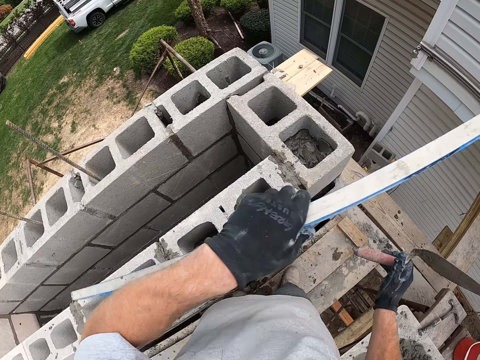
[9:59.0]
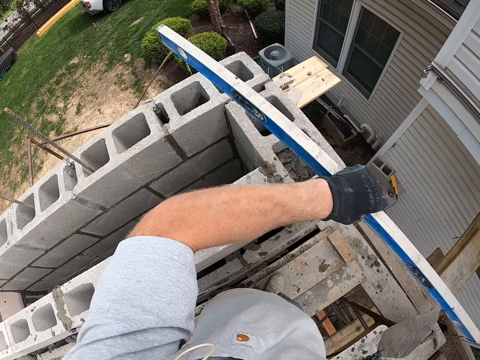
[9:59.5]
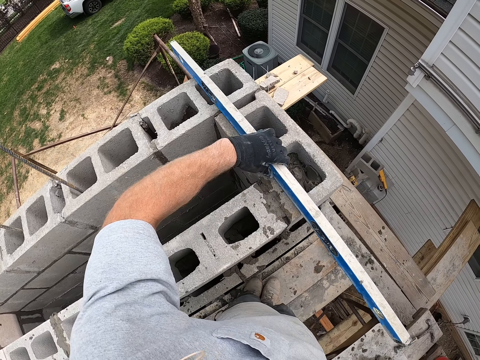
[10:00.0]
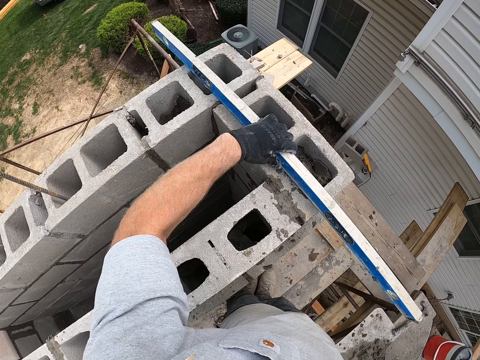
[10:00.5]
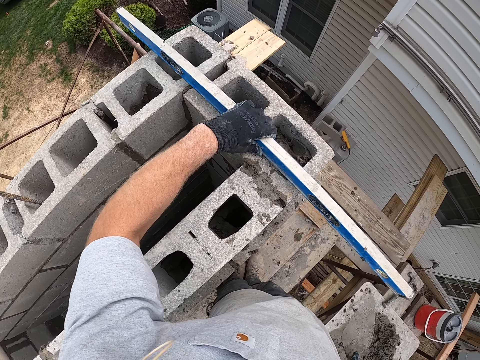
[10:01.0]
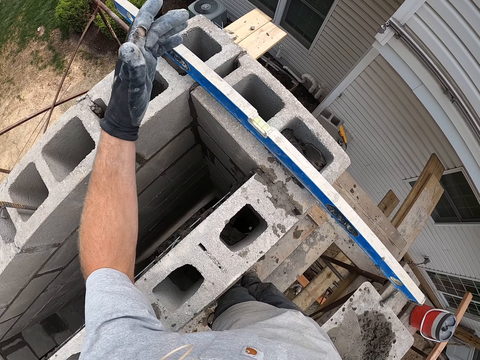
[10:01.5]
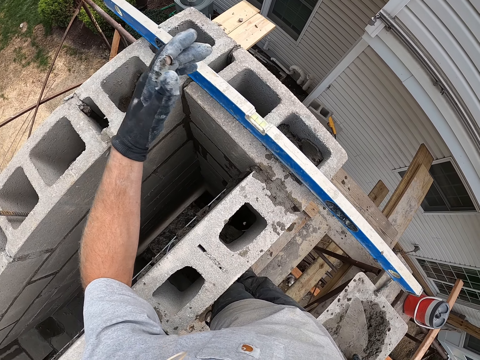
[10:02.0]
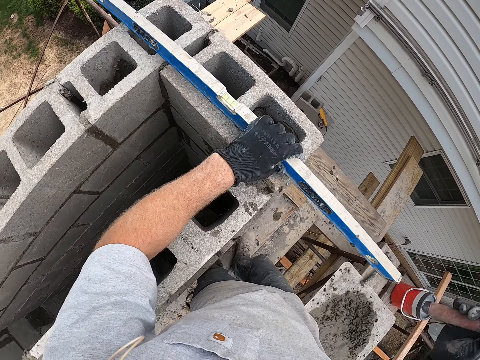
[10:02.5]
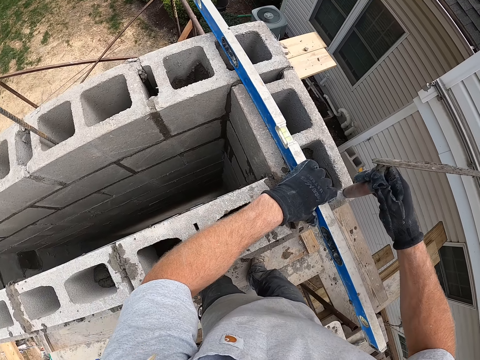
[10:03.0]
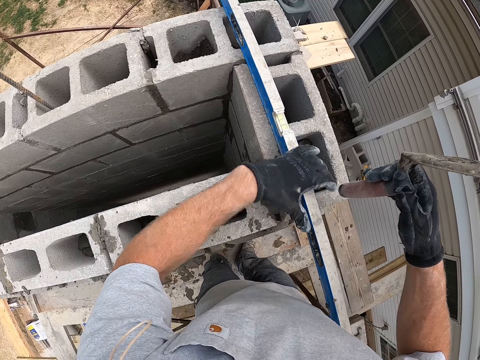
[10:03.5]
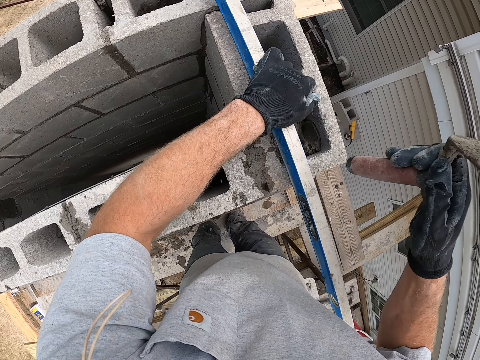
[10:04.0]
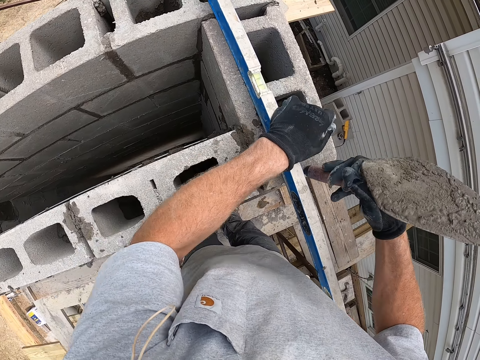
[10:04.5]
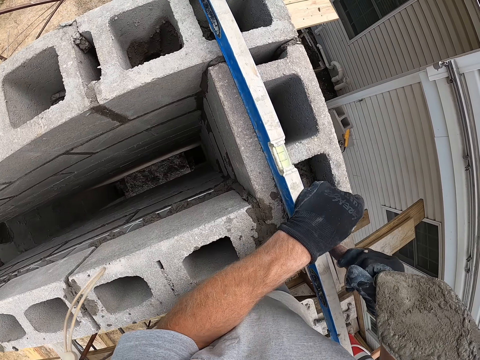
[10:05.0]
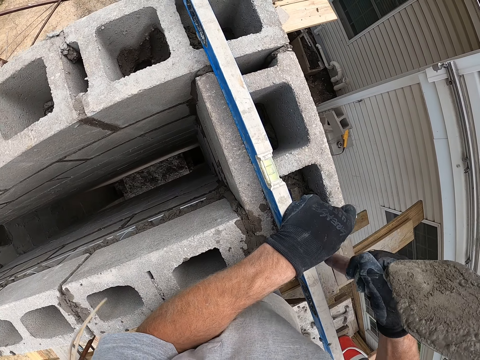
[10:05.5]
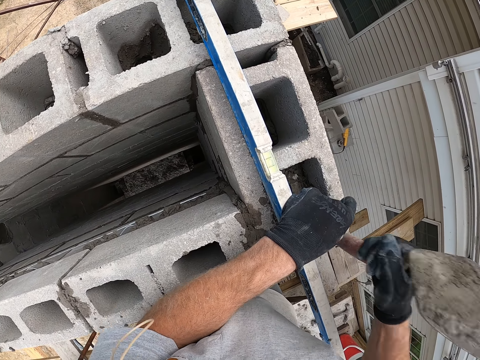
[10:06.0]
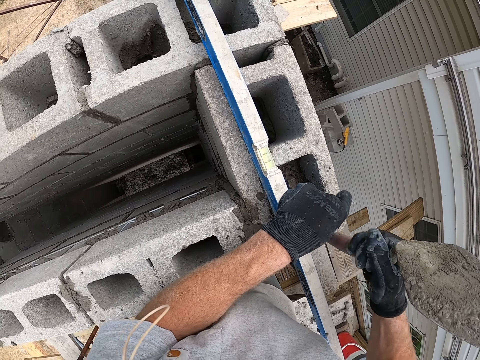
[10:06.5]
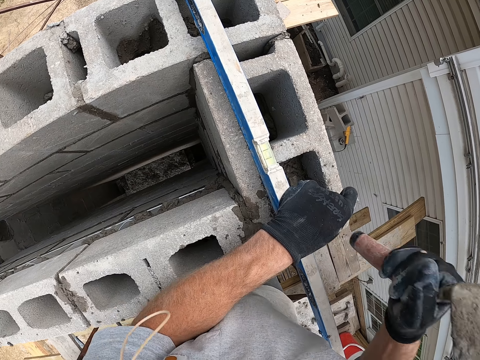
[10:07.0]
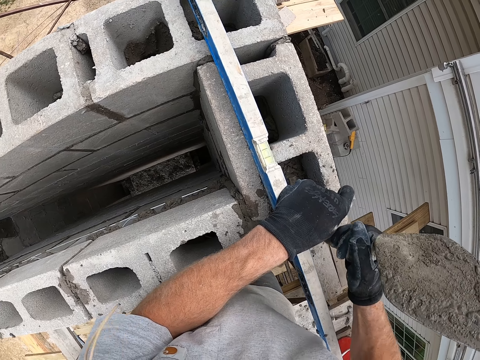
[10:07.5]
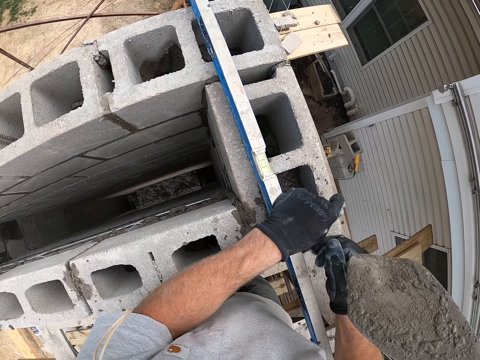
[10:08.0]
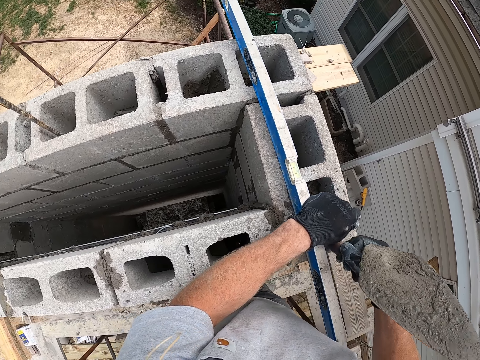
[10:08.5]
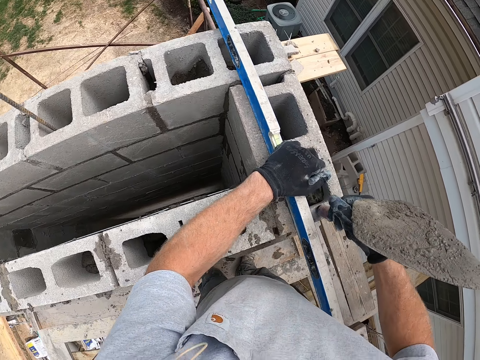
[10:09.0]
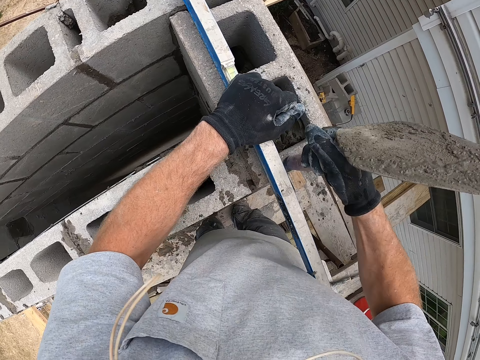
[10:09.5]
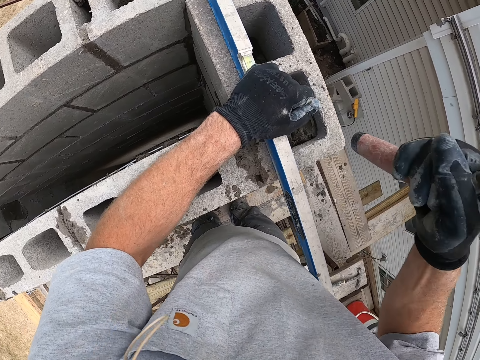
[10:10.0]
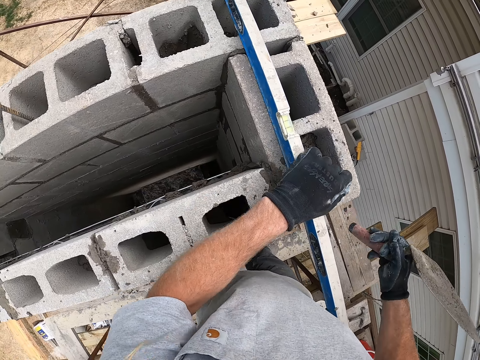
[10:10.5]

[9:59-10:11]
The camera wearer hits the brick with a trowel. He repositions the spirit leveler vertically on the concrete block with his left hand. He moves his hand and touches the spirit leveler. He hits the concrete blocks with the trowel in his right hand.

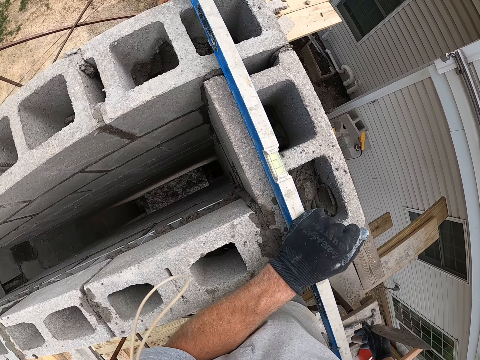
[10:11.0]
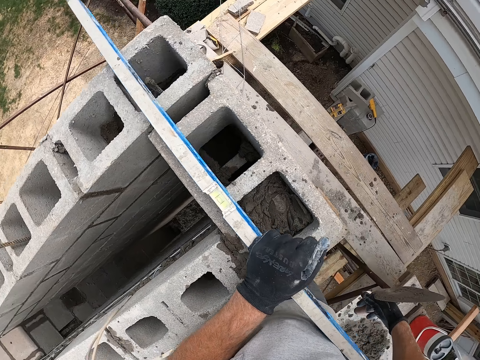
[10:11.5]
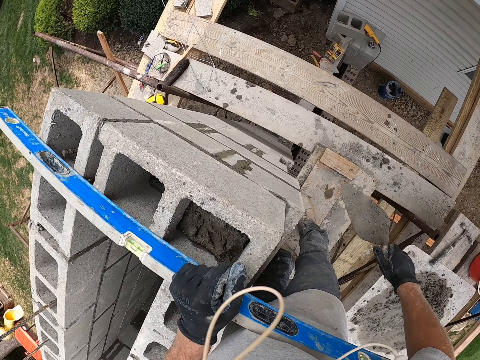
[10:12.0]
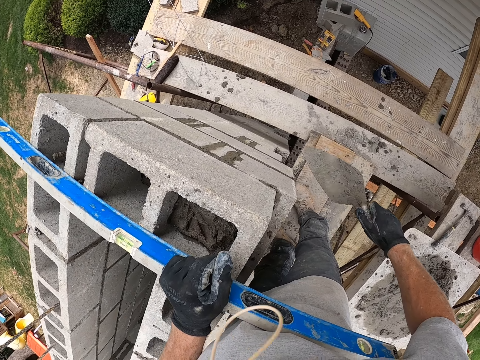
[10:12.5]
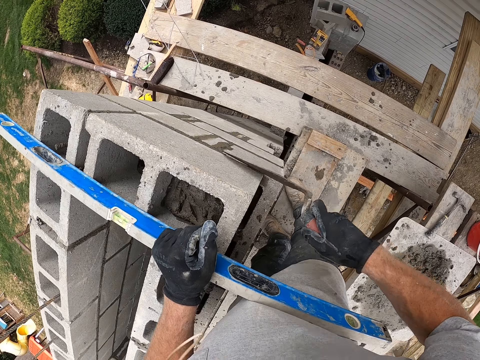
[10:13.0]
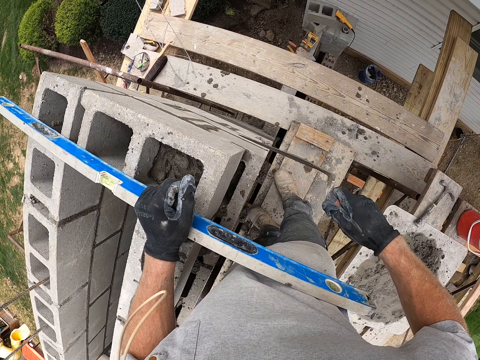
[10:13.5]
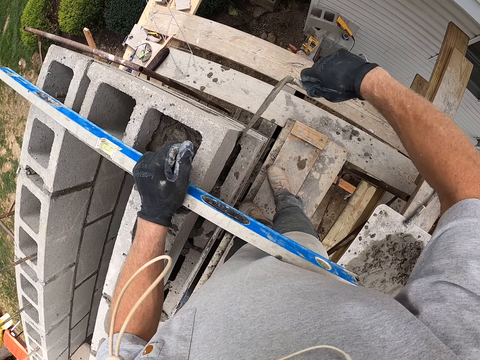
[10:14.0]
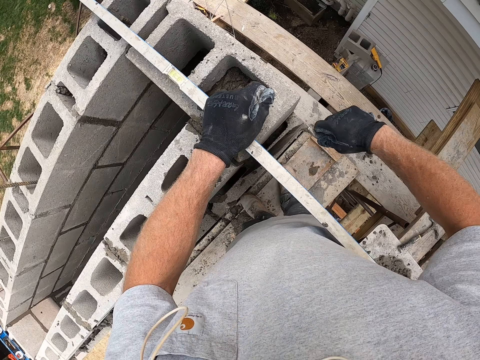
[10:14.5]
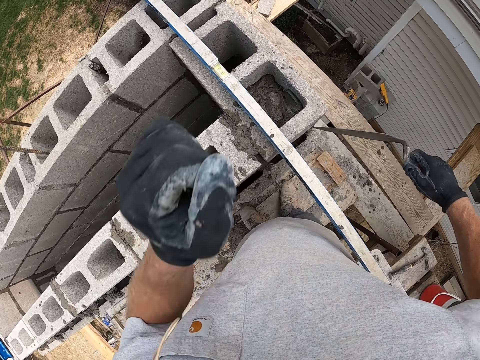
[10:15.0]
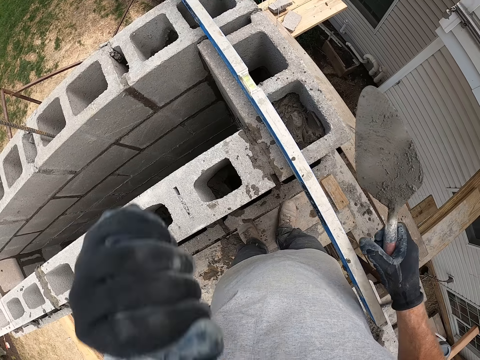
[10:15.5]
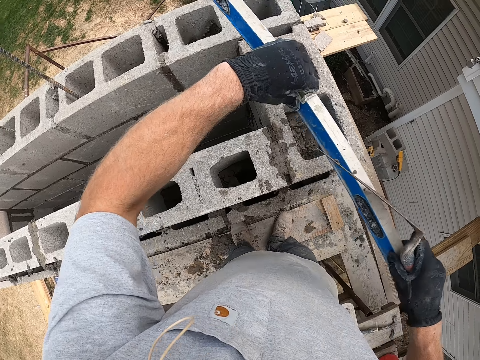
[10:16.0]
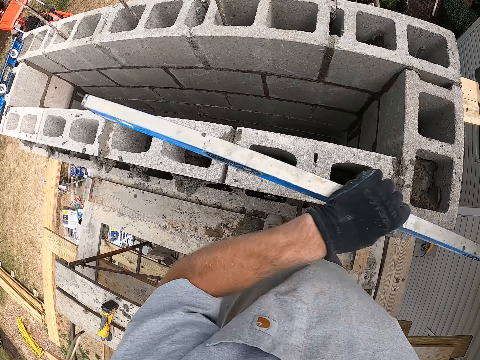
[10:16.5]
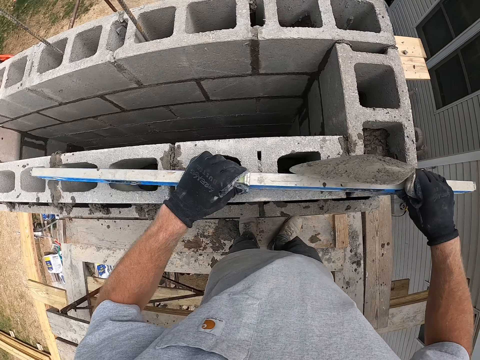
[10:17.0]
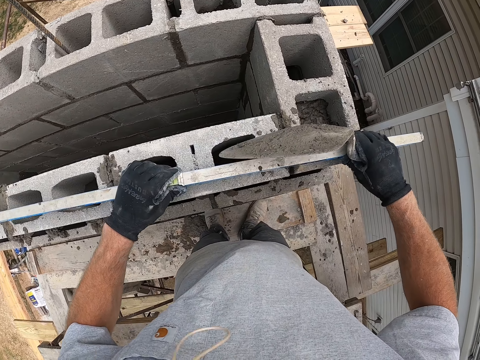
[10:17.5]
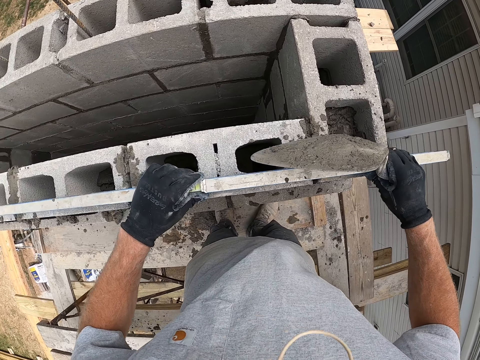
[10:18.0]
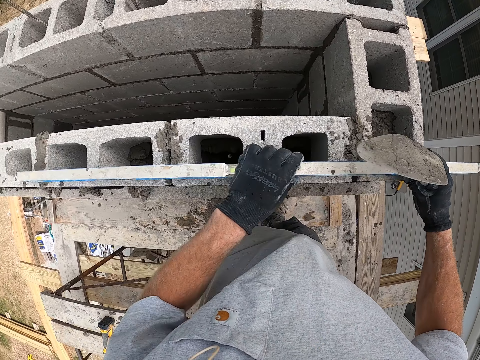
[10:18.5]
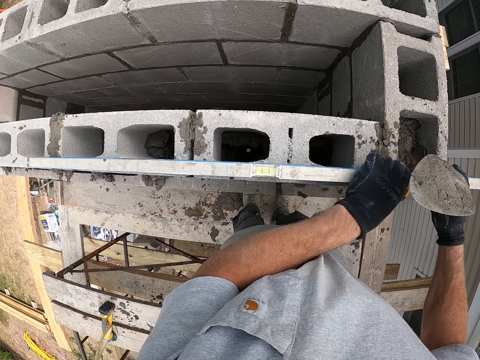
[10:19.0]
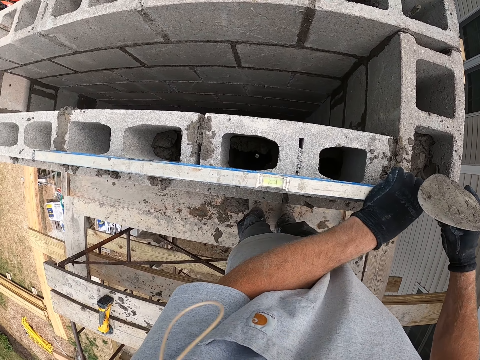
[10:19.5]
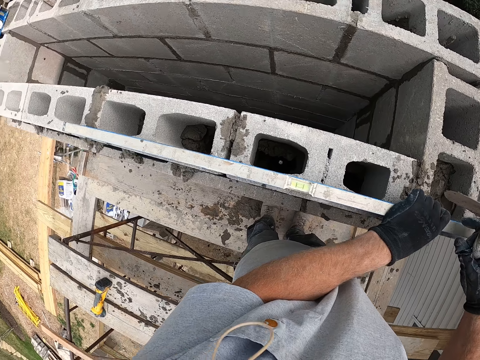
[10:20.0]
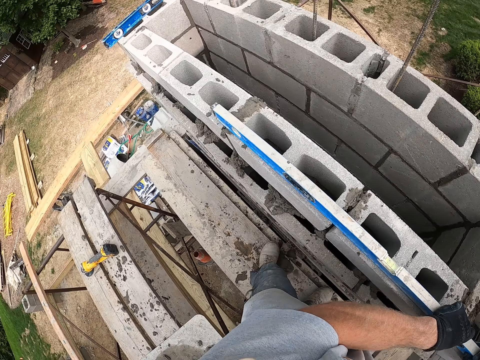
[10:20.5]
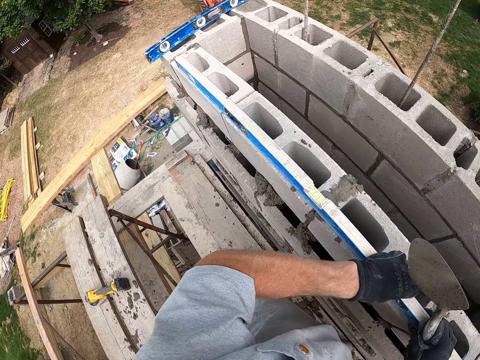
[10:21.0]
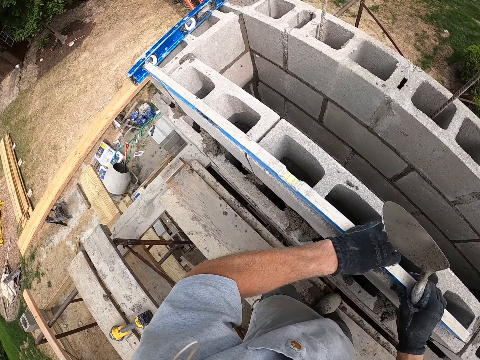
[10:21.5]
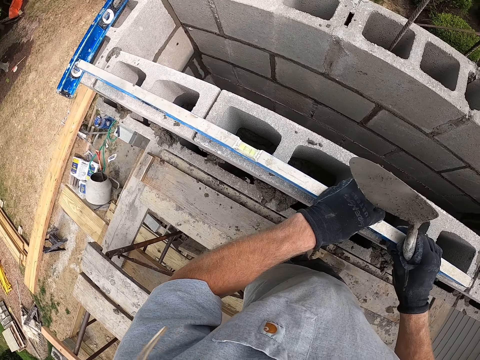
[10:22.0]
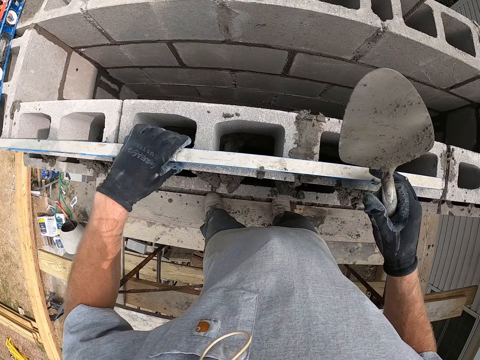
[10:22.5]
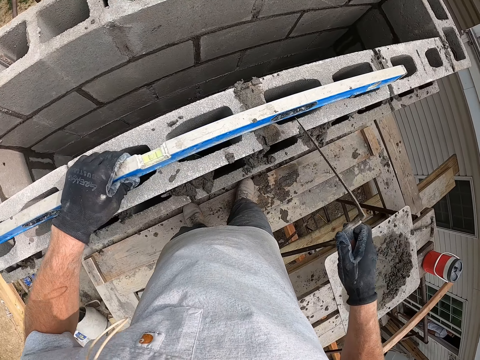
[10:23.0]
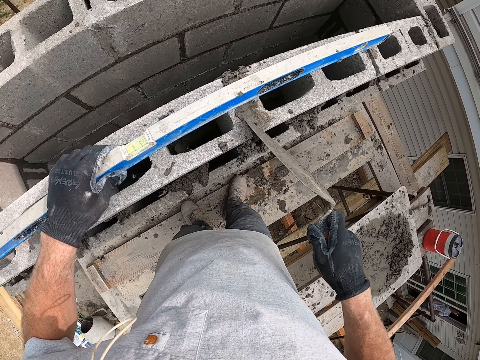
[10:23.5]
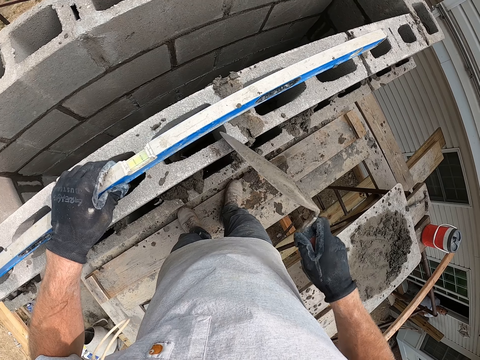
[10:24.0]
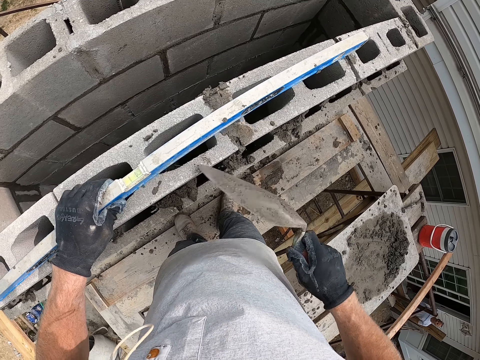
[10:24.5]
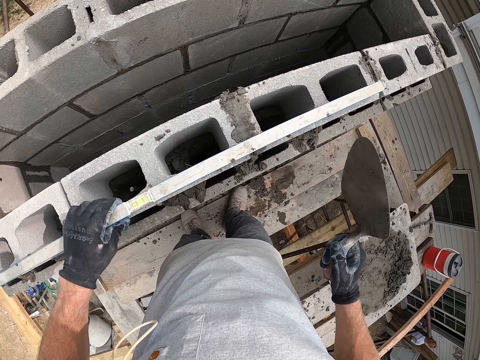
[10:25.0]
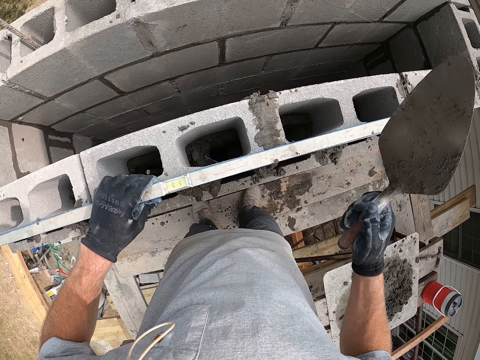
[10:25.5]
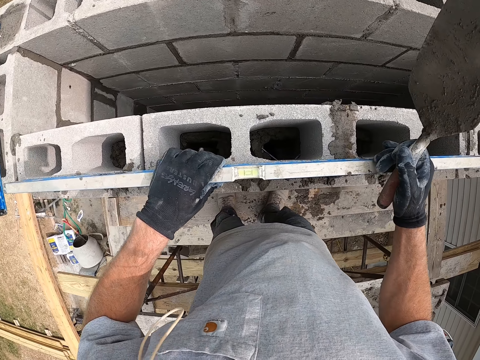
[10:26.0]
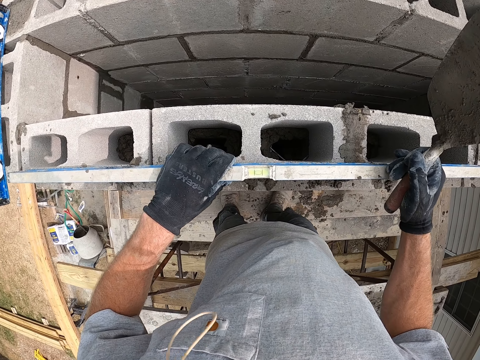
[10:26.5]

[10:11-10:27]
The camera wearer looks around. He removes excess mortar from the bricks. He touches his face. He repositions the spirit leveler horizontally on the concrete block with his left hand. He adjusts the spirit leveler, moves the spirit leveler, and lifts the spirit leveler. He smoothens cement on the concrete blocks with the trowel in his right hand. He removes excess mortar from the bricks.
